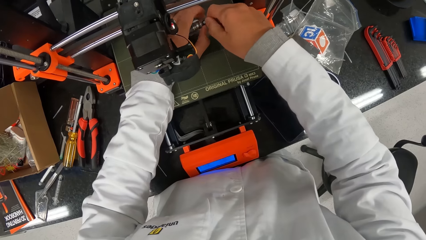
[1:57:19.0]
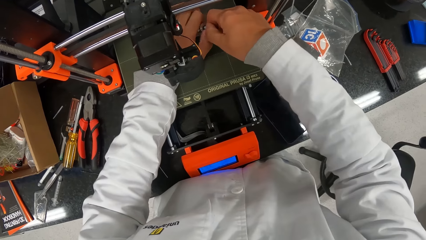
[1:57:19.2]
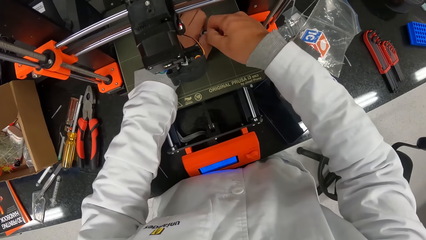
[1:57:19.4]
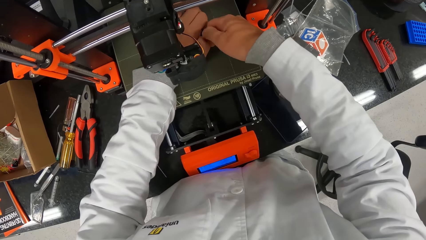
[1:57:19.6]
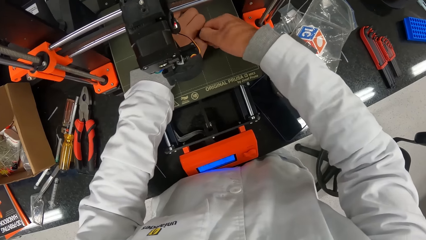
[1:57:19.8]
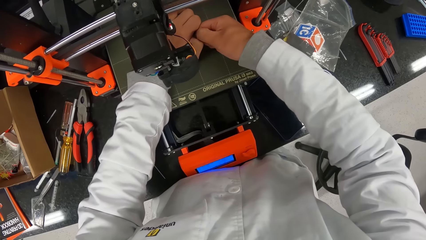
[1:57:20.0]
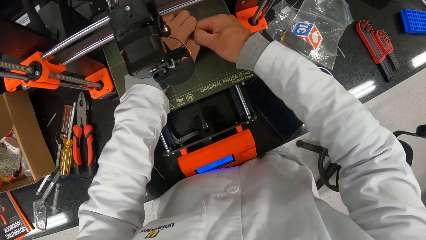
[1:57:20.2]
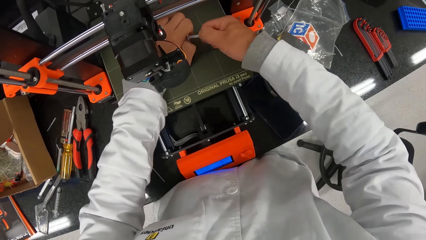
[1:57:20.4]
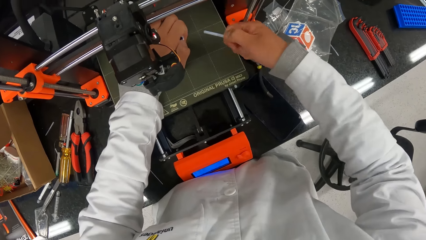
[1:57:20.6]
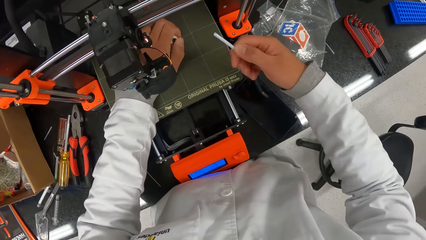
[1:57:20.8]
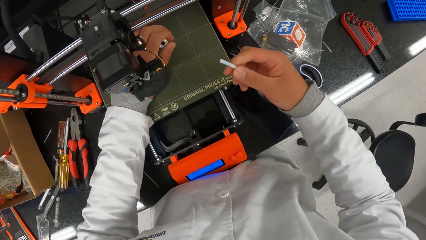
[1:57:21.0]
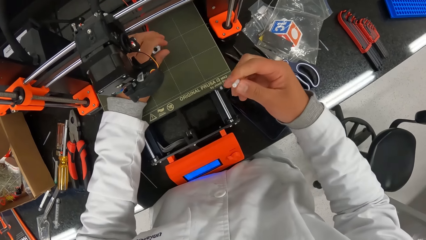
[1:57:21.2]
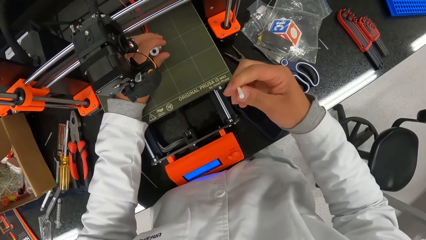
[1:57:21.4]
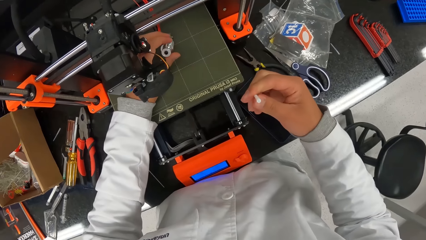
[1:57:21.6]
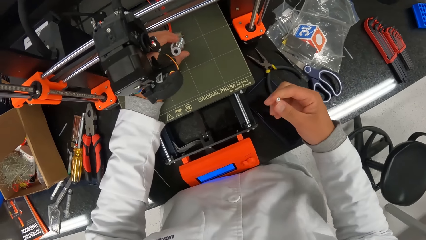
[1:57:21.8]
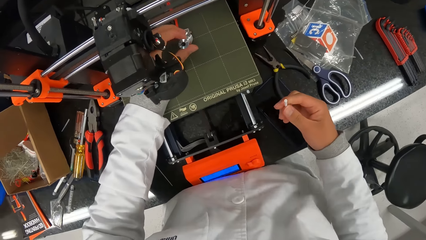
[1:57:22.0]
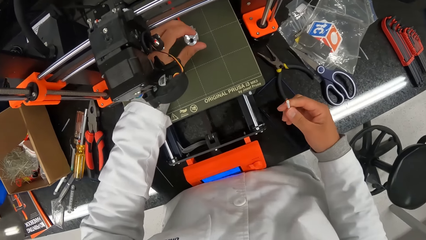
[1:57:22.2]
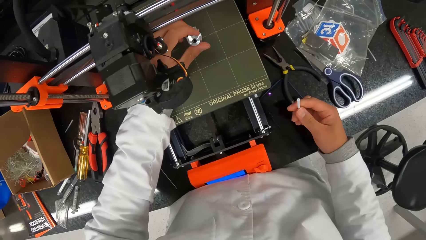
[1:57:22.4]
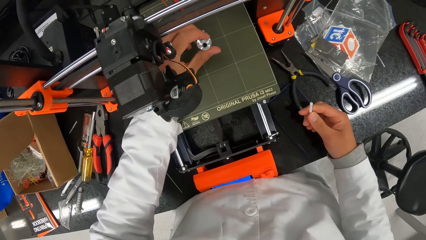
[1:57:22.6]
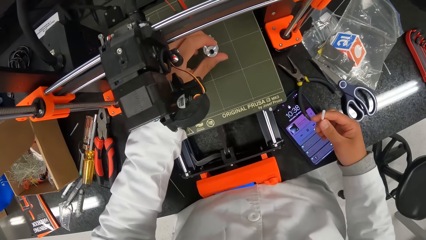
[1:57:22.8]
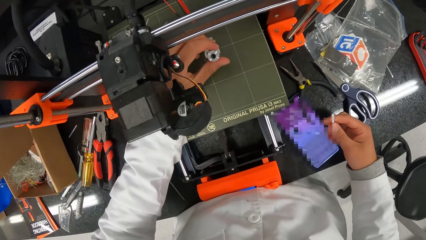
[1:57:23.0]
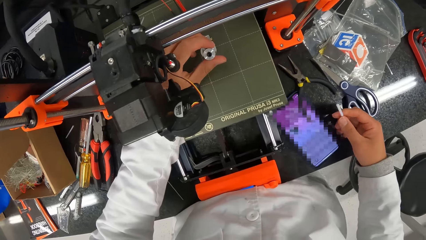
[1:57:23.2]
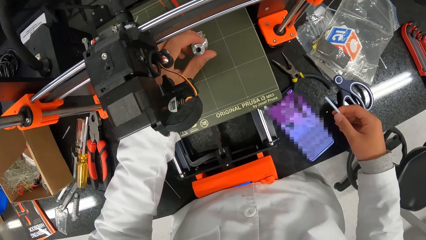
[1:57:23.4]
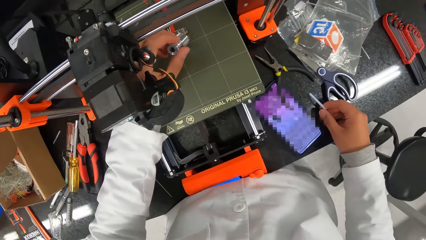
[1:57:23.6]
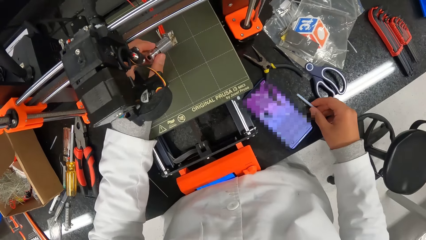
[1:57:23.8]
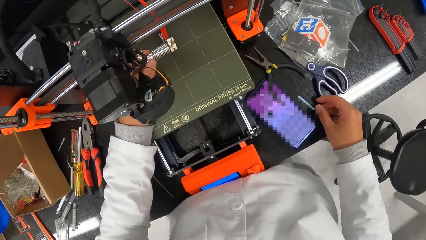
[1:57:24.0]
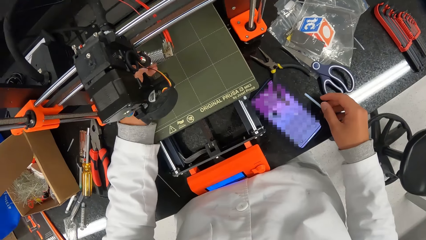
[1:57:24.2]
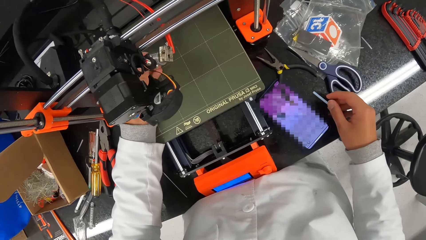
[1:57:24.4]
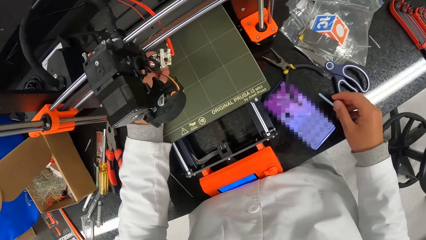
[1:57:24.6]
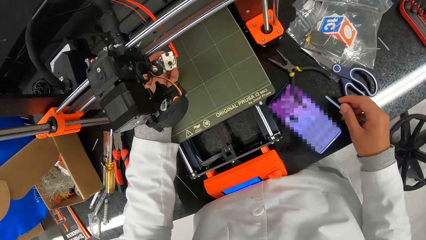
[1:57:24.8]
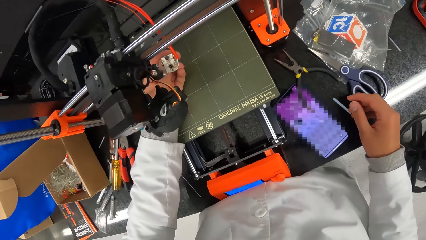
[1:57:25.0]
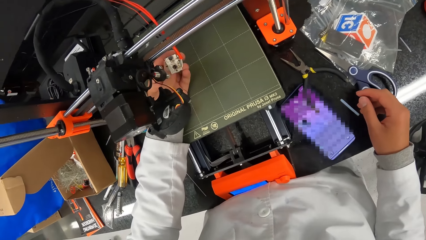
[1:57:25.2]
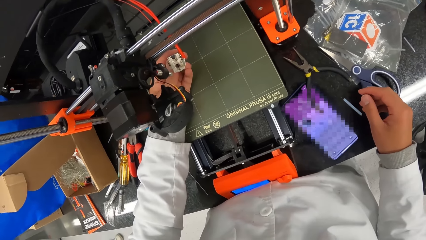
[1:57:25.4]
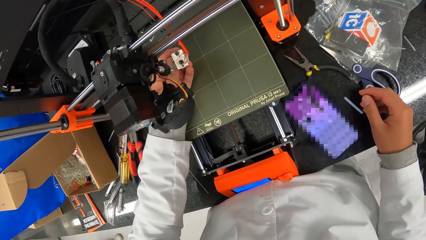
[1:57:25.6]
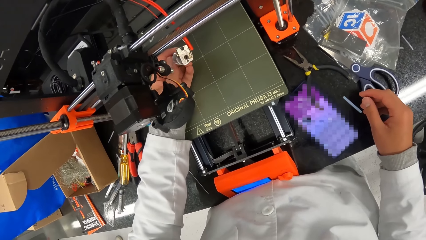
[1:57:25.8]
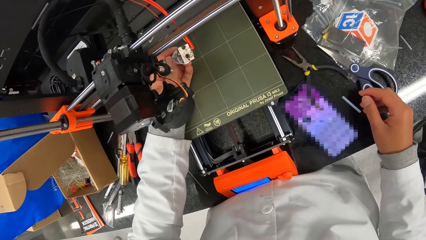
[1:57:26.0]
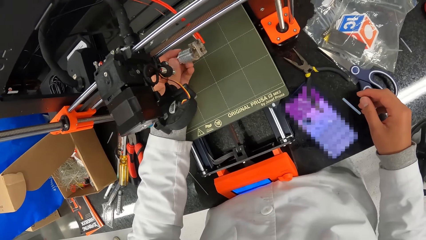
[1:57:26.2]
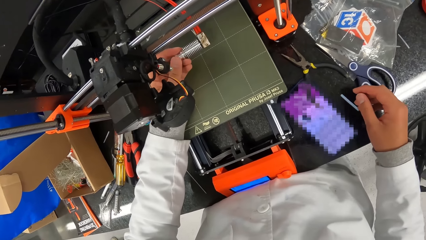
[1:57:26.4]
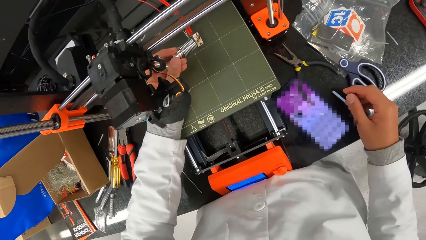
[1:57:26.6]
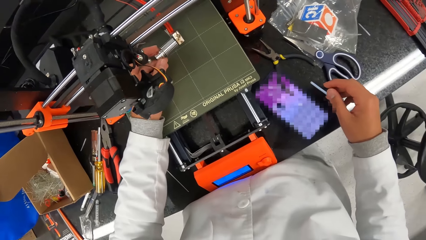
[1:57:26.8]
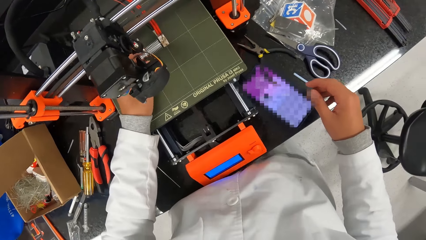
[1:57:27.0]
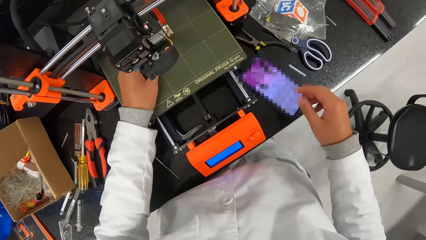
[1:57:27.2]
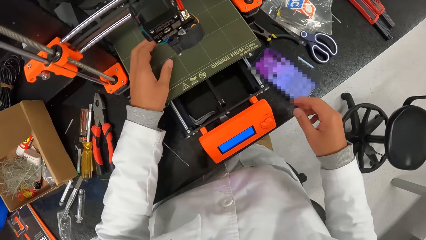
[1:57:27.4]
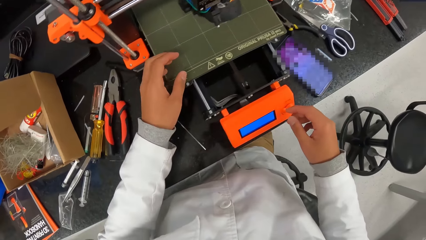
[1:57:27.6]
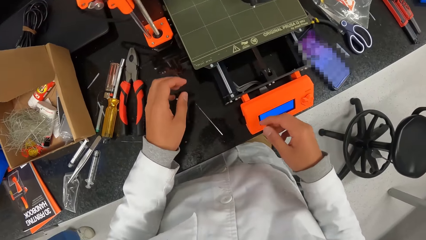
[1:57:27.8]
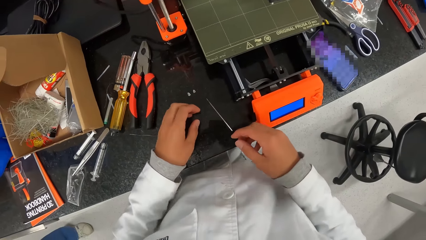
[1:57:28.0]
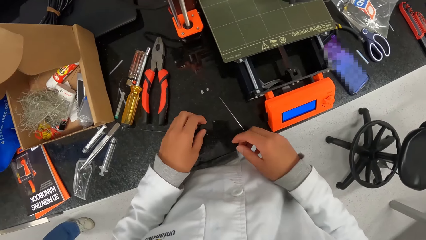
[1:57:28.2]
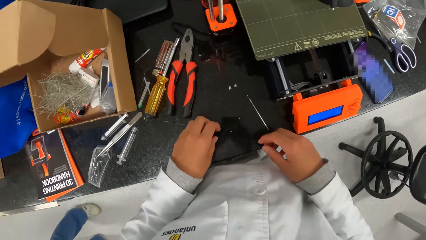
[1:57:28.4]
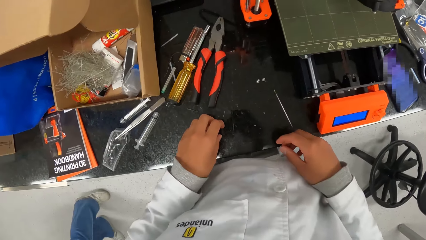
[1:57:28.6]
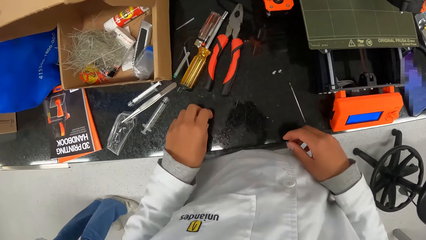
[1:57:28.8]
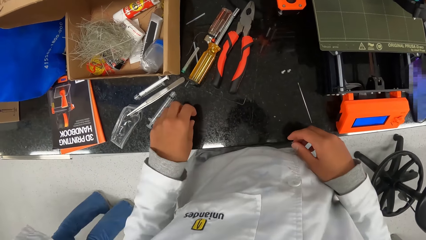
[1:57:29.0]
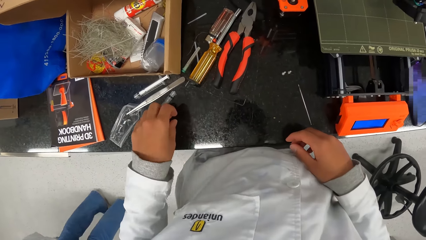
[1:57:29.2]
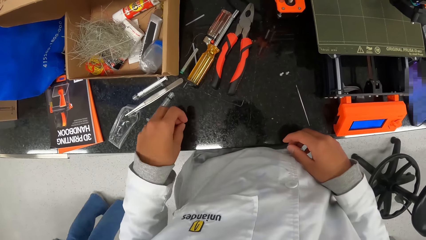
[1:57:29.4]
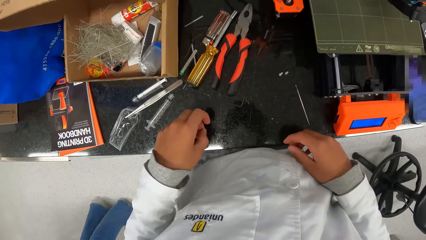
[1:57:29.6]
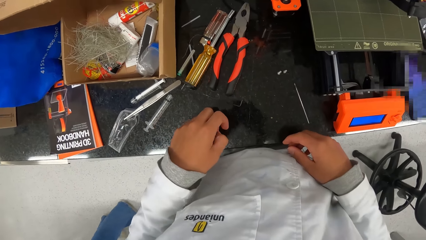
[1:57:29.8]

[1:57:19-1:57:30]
The camera wearer pulls the adapter of the threaded nipple of the 3D printer with his right hand. He holds the adapter of the threaded nipple of the 3D printer in his right hand. He holds the threaded nipple of the 3D printer in his left hand. He touches a phone. He drops the adapter of the threaded nipple of the 3D printer in his right hand on the work surface. He looks at the steel object. He drops the threaded nipple of the 3D printer in his left hand on the printer bed.

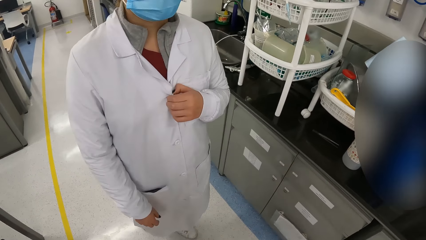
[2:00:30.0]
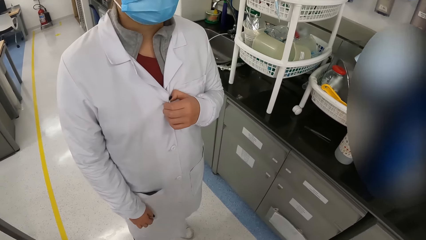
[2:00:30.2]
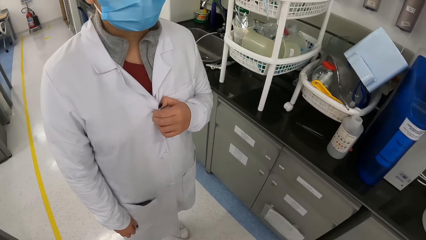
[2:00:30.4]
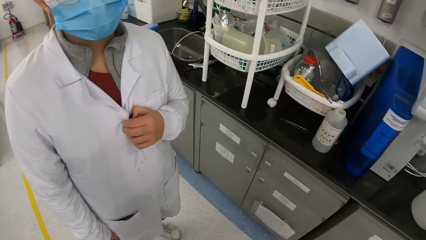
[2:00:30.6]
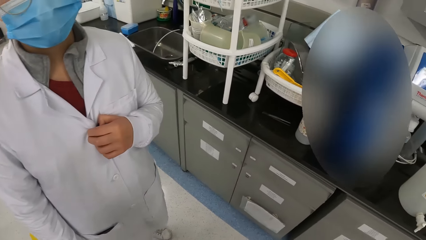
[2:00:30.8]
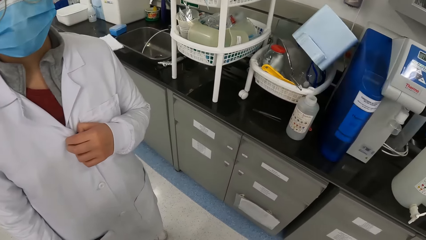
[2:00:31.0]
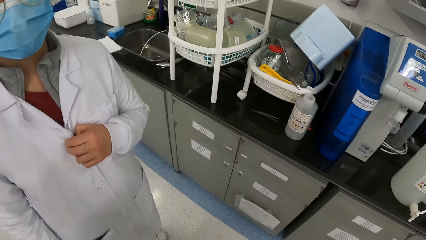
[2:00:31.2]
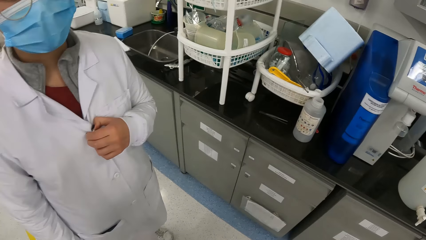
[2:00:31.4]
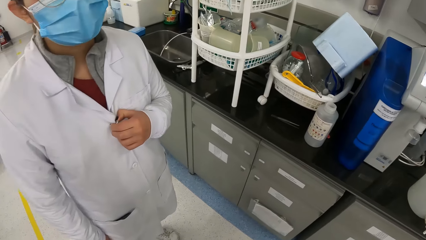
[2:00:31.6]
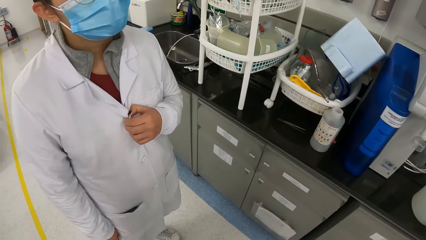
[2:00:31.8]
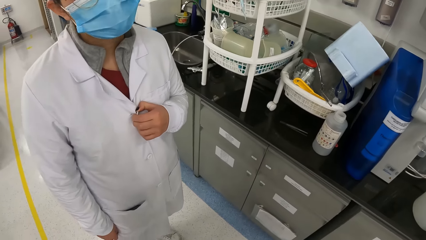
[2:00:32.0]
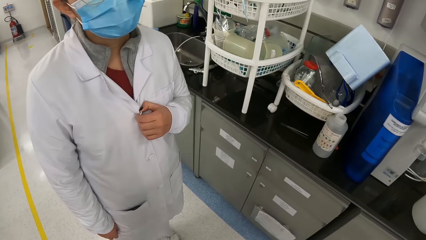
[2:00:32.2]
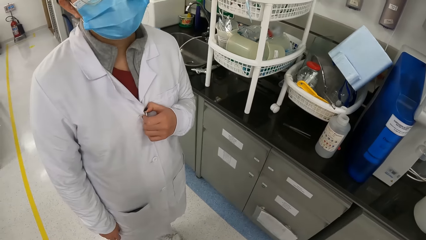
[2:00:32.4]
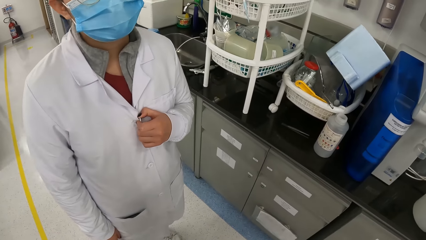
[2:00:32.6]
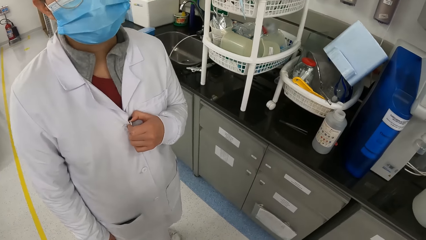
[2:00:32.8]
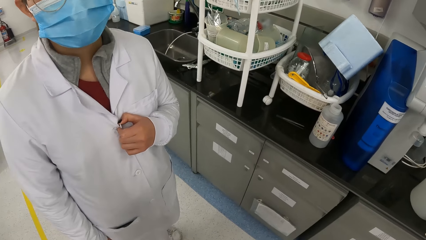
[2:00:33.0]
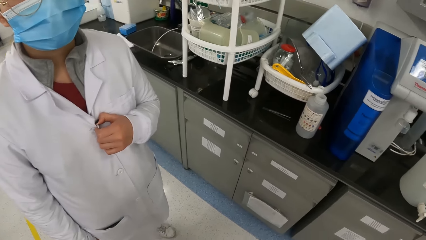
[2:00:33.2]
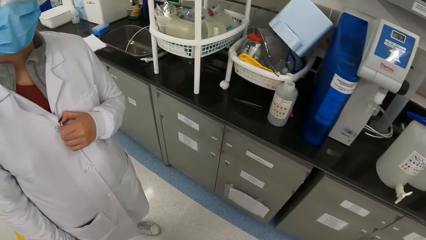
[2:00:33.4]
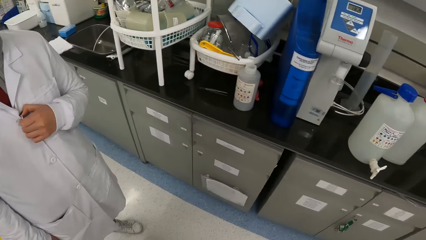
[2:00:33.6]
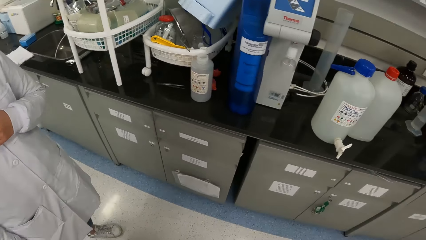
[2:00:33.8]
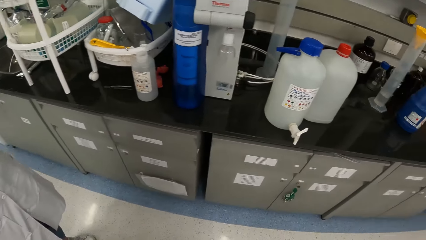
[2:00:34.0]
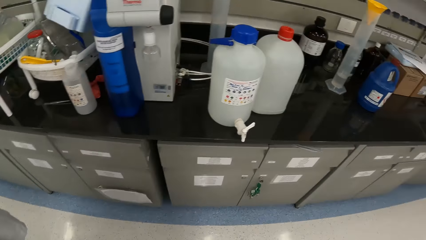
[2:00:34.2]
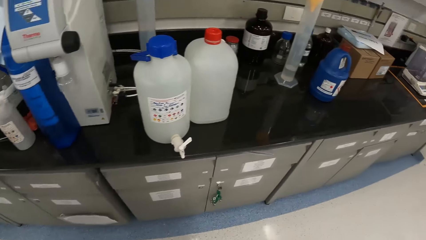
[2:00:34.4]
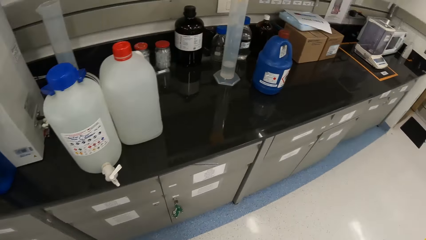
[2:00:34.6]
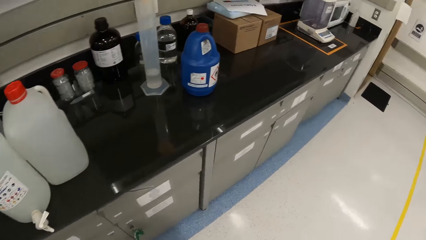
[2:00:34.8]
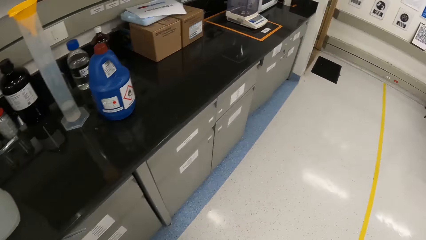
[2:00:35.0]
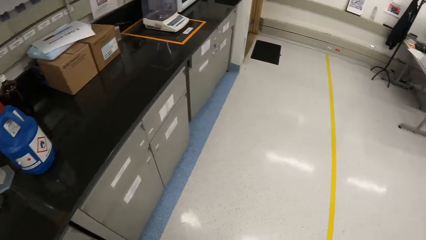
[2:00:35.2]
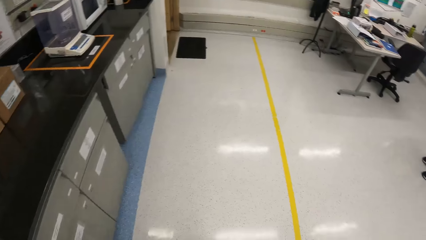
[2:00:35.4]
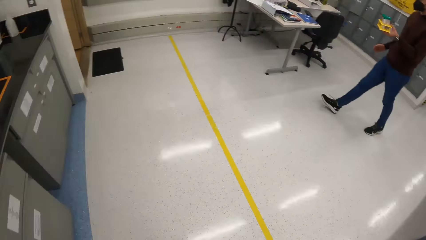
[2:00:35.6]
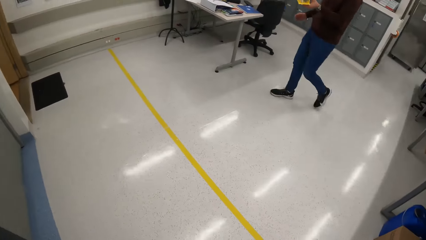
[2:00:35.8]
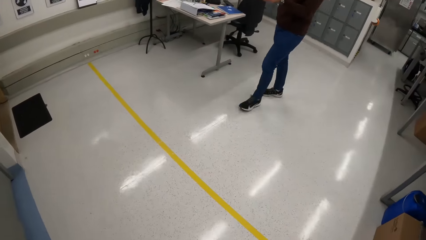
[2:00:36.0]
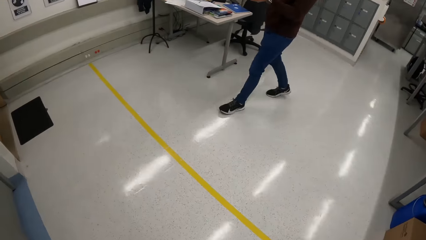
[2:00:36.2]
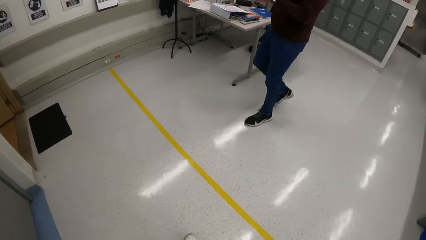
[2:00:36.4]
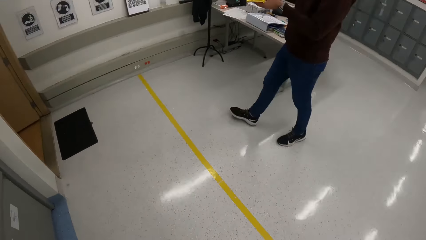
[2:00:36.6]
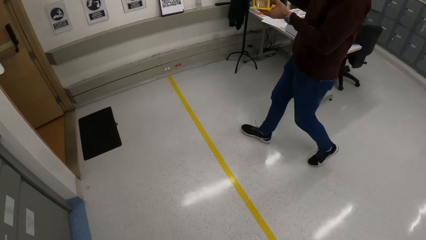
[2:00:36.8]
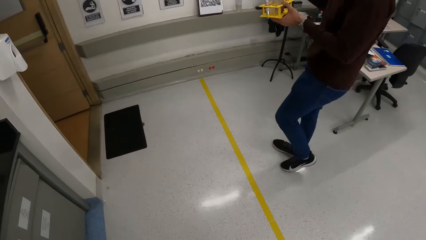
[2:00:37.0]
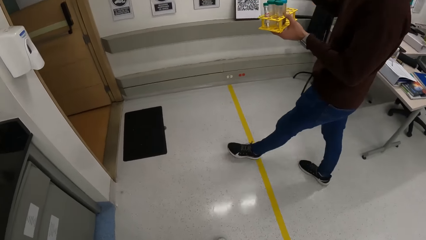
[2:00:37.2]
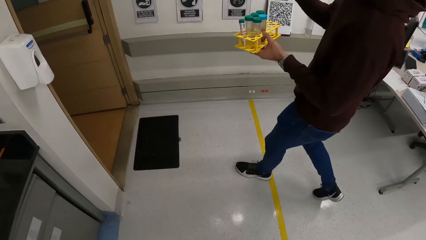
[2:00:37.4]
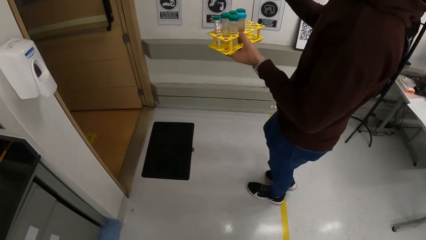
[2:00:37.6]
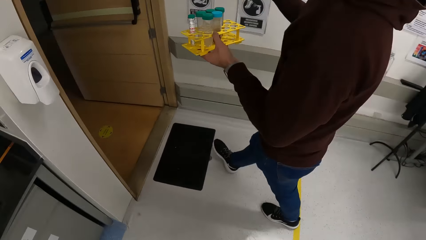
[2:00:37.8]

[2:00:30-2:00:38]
The camera wearer converses with a person. They turn back and walk forward.
